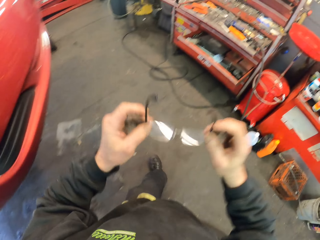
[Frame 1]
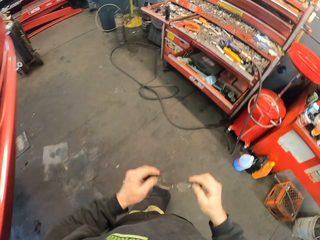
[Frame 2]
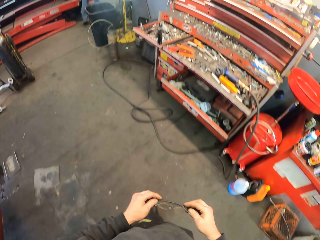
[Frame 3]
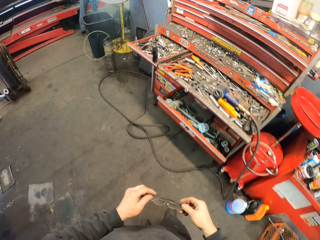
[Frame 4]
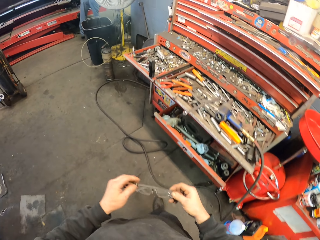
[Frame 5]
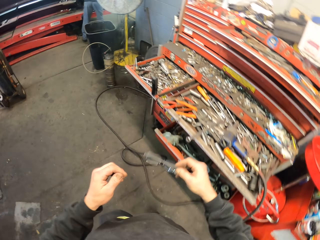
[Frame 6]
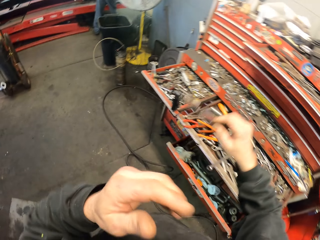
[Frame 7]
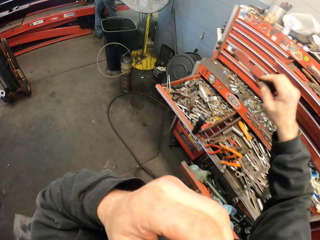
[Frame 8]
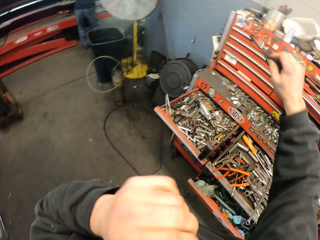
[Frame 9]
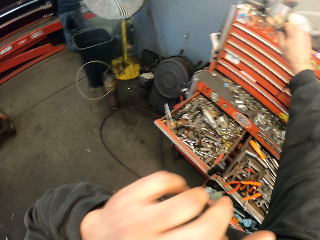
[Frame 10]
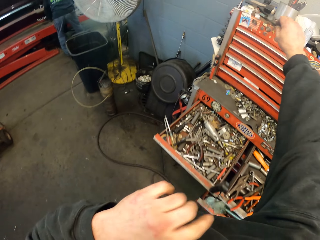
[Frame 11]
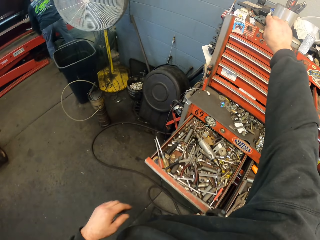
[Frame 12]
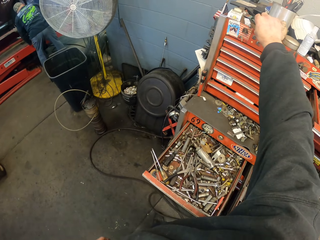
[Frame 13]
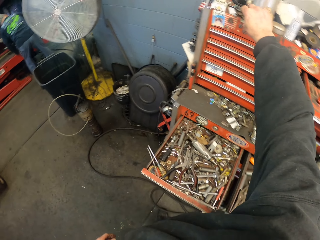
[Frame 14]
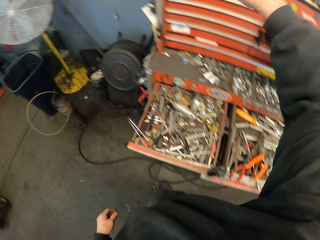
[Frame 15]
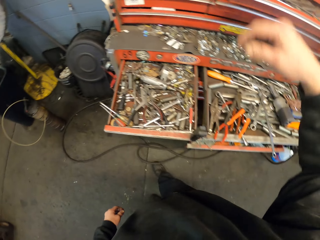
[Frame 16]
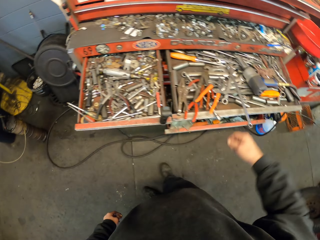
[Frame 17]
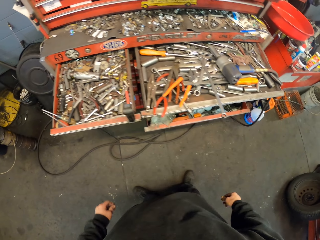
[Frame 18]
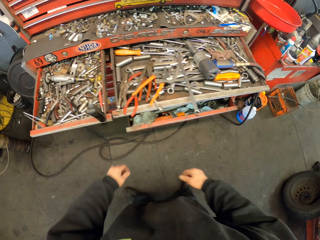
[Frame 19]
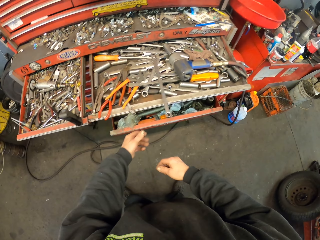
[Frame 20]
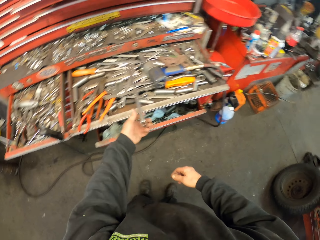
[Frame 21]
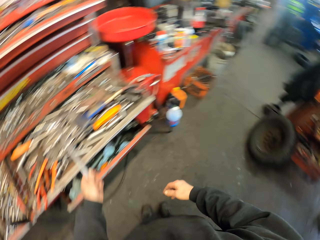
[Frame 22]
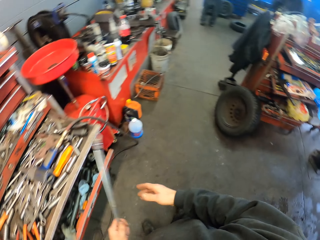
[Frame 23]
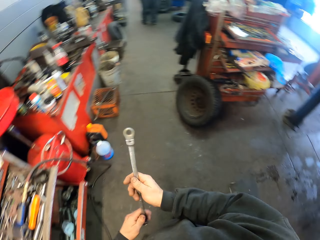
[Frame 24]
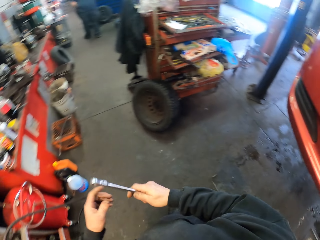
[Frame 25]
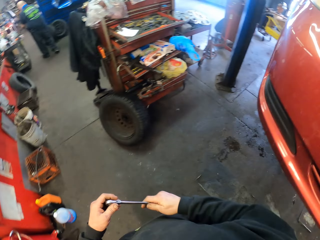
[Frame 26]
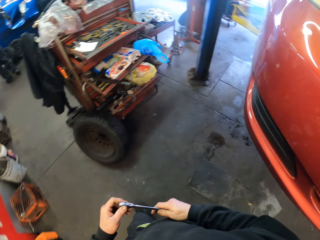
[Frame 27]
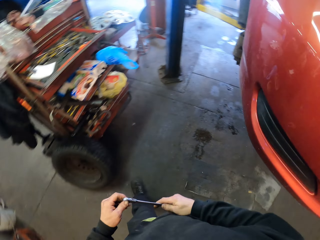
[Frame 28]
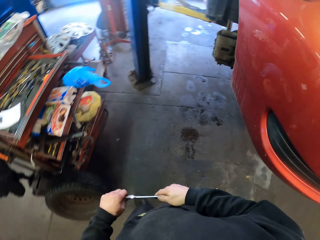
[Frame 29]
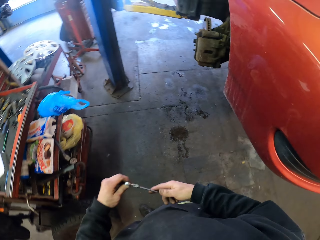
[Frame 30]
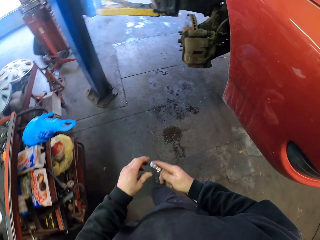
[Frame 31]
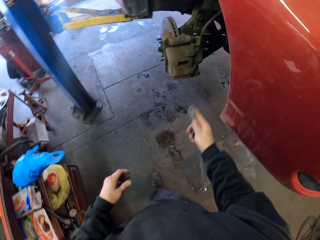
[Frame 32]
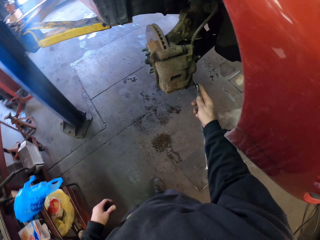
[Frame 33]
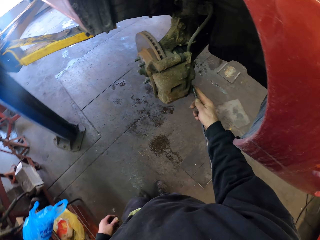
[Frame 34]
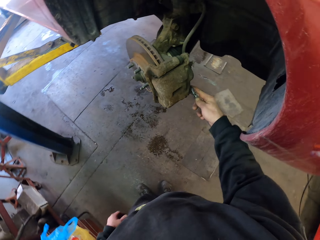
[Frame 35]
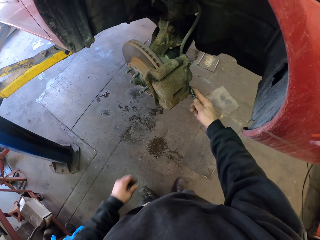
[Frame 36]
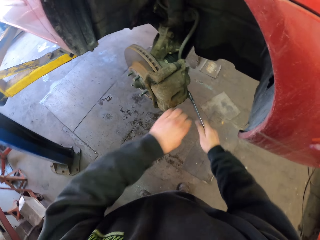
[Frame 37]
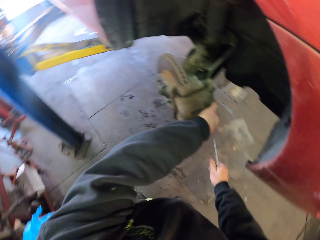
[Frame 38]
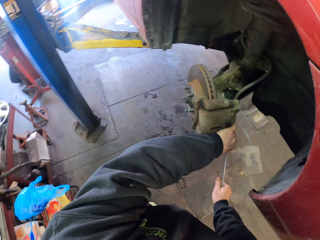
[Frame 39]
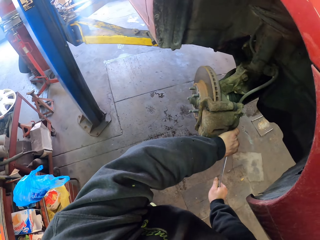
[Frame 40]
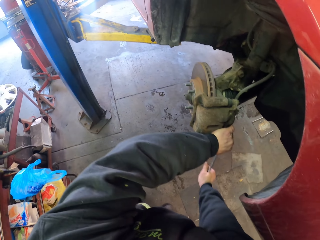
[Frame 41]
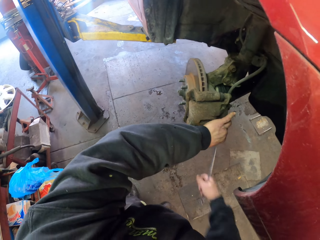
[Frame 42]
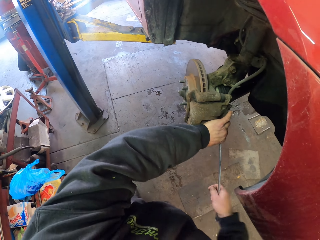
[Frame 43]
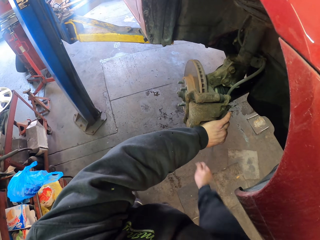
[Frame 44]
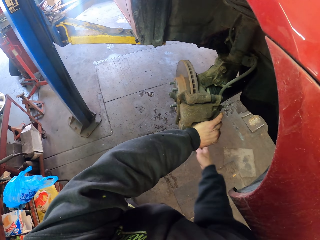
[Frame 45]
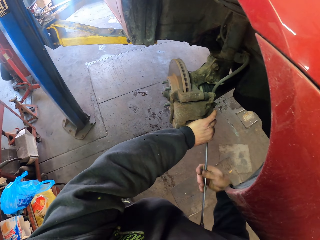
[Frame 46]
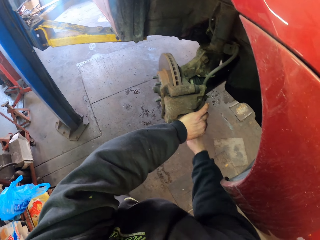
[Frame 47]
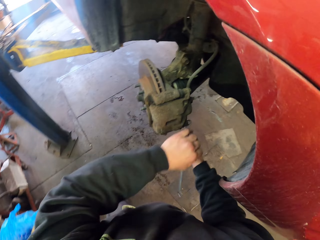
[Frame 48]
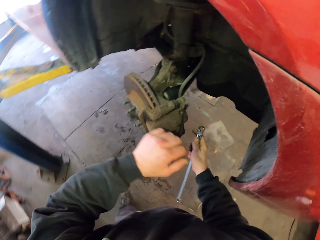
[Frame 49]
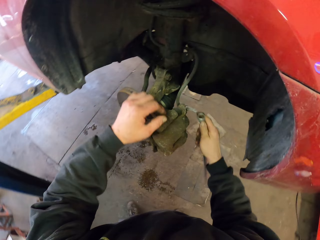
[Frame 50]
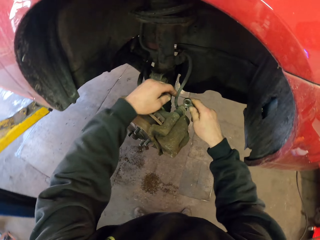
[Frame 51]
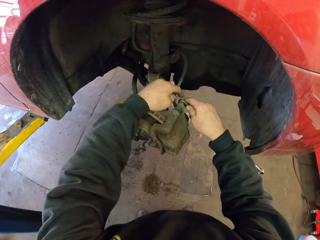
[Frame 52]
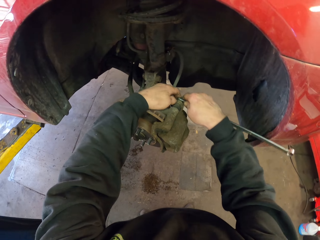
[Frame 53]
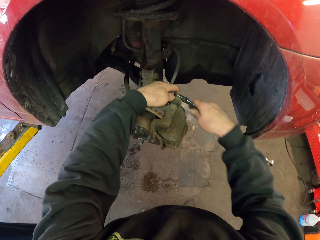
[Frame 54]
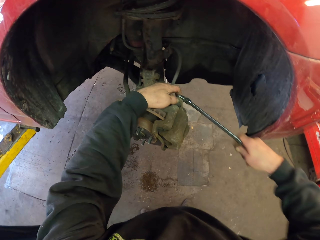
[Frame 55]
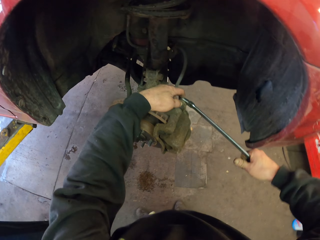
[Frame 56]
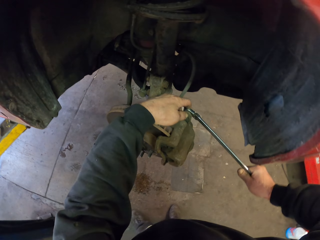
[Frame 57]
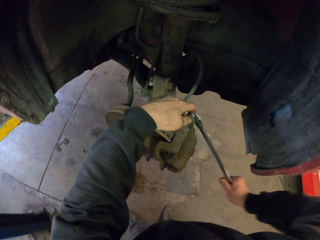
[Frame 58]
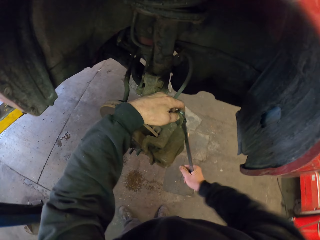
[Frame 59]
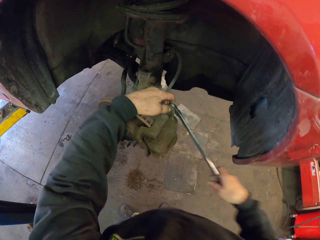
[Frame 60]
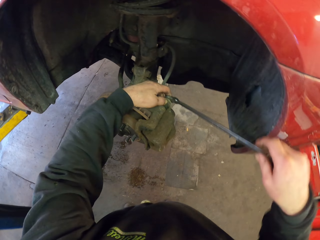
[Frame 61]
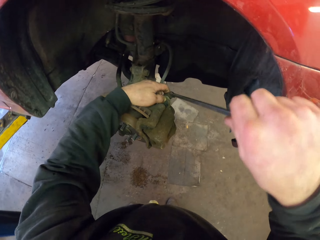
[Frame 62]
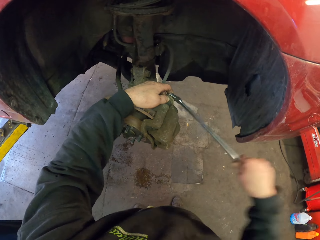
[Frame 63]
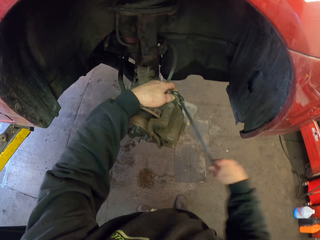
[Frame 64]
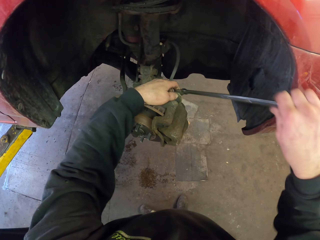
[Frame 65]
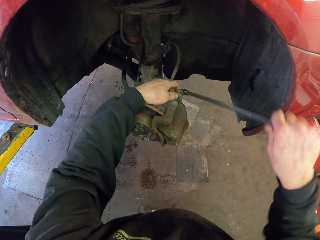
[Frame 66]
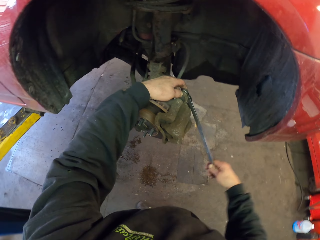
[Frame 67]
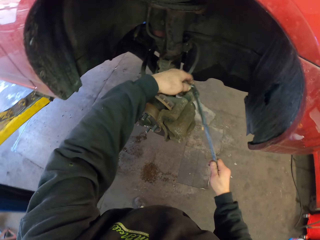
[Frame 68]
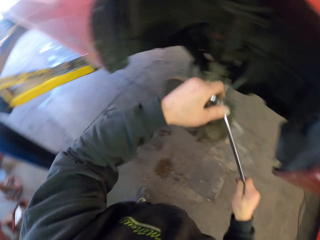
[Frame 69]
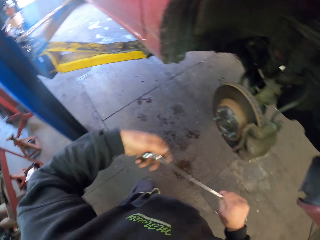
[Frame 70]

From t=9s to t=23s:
The camera wearer holds the specks. They put the speck on the tools. They take the spanner. They walk in the room. They loosen a nut on the vehicle. They adjust a bolt by the spanner. They loosen another nut.

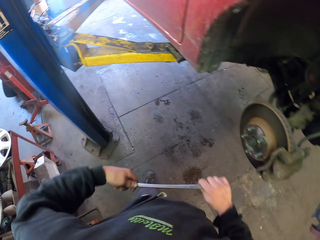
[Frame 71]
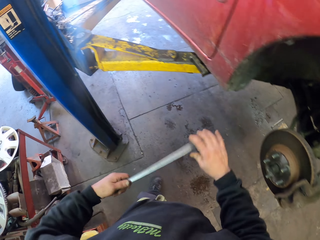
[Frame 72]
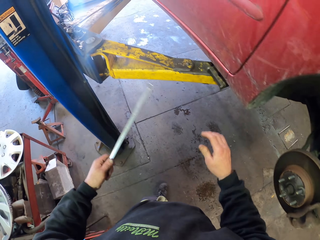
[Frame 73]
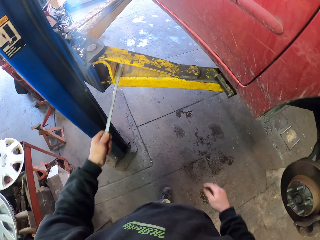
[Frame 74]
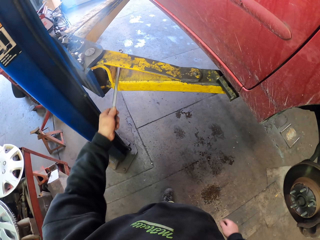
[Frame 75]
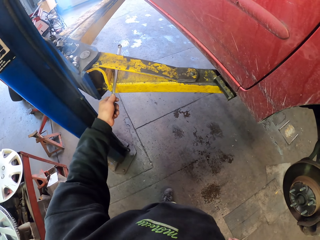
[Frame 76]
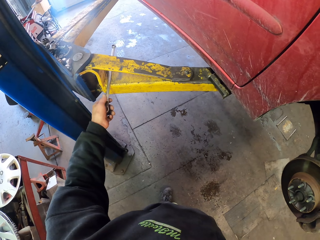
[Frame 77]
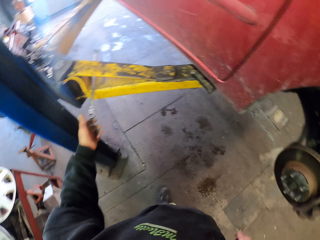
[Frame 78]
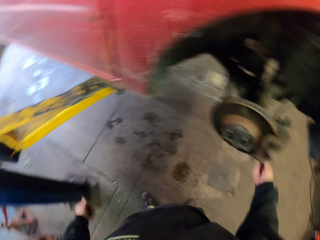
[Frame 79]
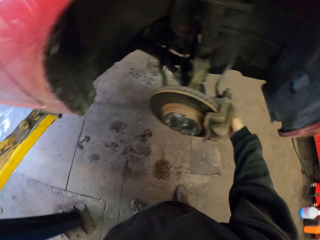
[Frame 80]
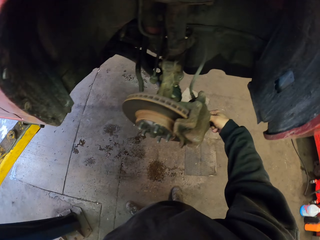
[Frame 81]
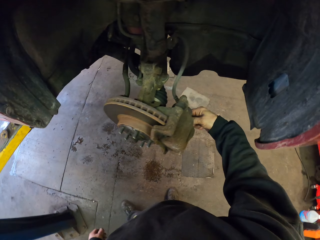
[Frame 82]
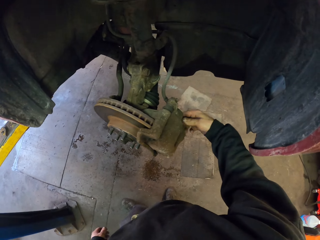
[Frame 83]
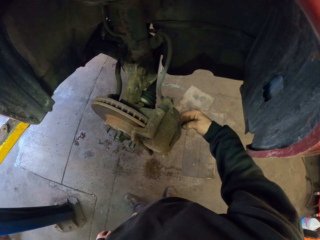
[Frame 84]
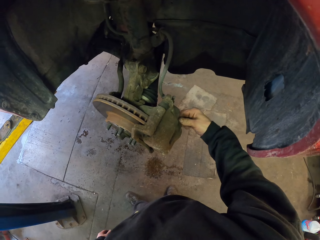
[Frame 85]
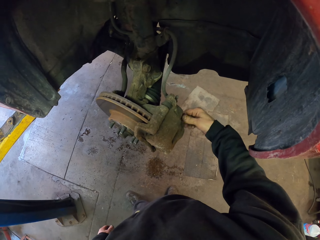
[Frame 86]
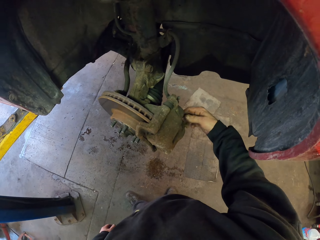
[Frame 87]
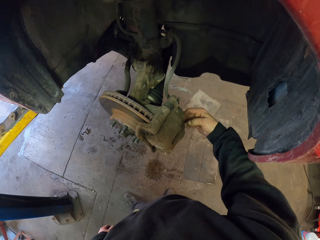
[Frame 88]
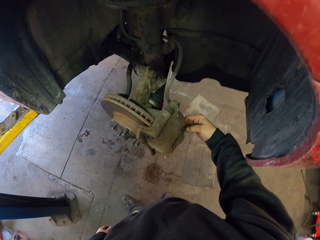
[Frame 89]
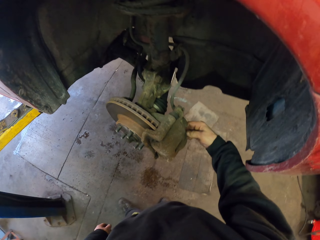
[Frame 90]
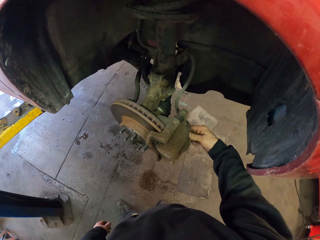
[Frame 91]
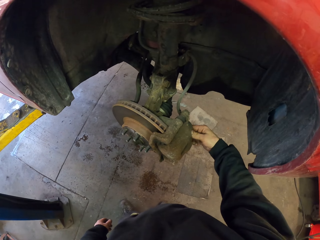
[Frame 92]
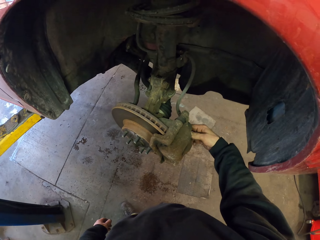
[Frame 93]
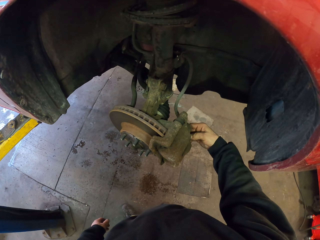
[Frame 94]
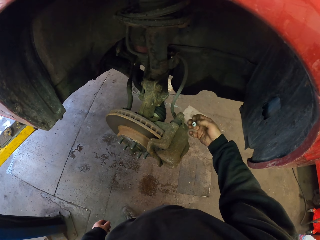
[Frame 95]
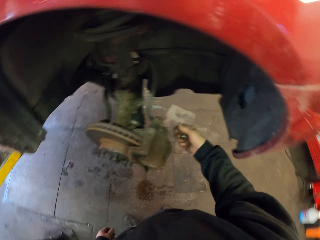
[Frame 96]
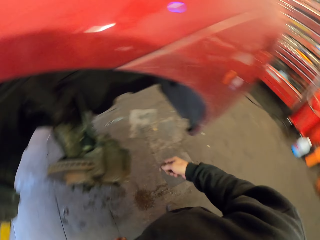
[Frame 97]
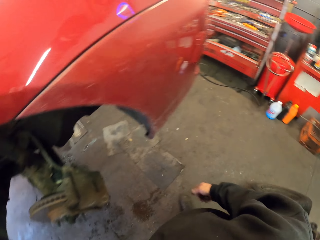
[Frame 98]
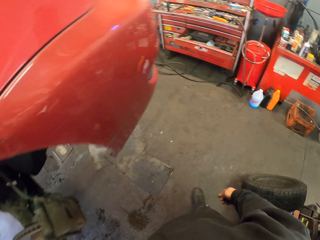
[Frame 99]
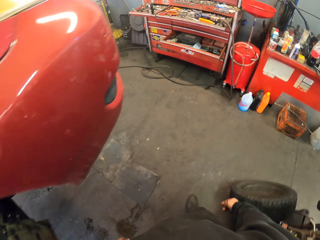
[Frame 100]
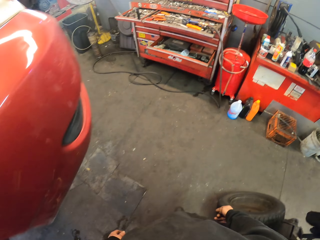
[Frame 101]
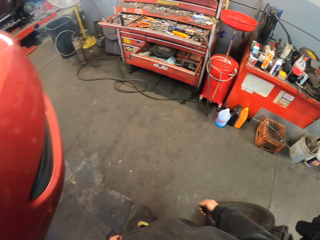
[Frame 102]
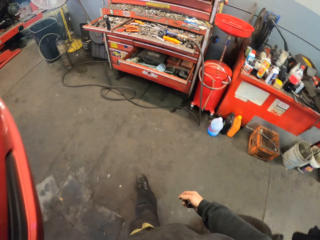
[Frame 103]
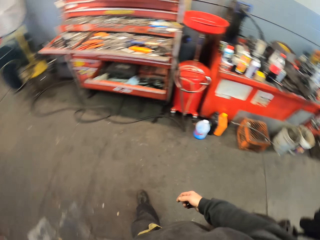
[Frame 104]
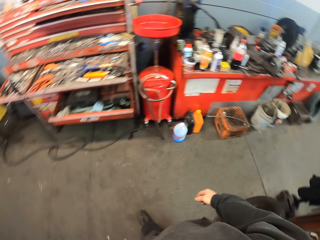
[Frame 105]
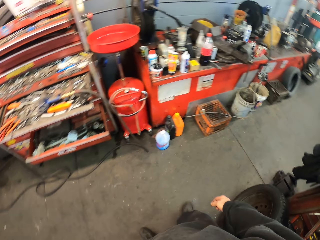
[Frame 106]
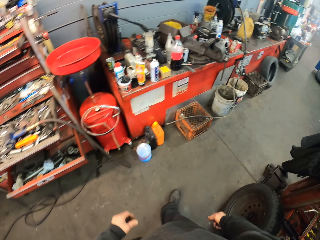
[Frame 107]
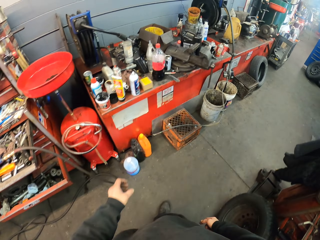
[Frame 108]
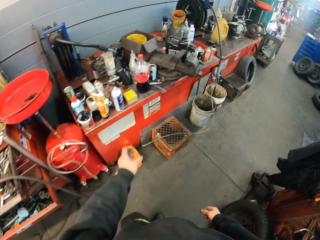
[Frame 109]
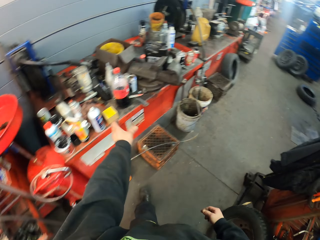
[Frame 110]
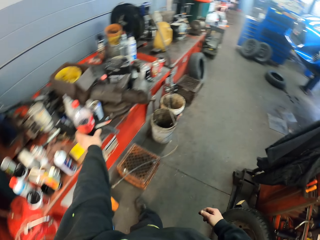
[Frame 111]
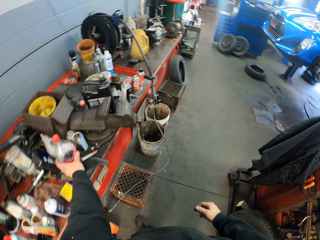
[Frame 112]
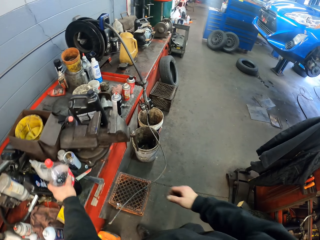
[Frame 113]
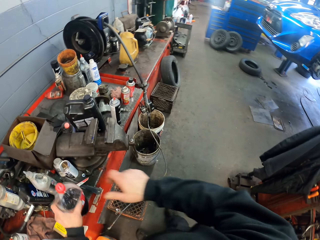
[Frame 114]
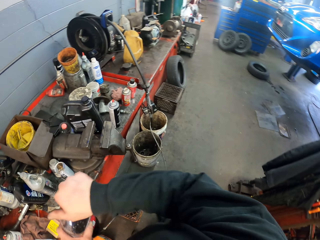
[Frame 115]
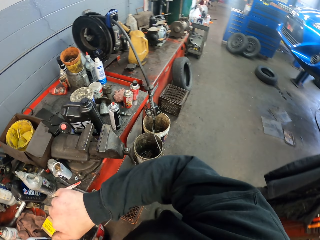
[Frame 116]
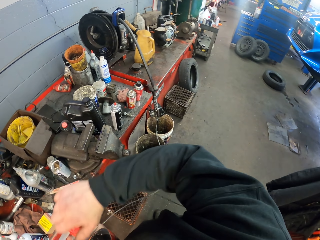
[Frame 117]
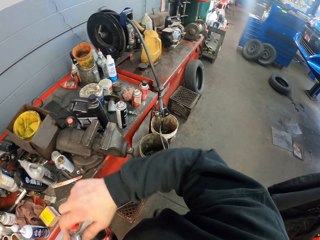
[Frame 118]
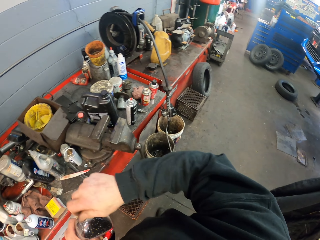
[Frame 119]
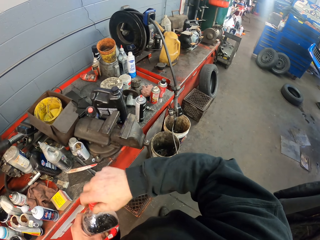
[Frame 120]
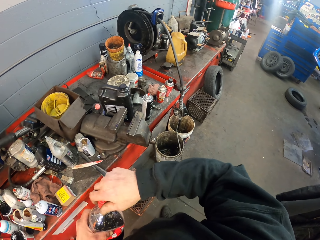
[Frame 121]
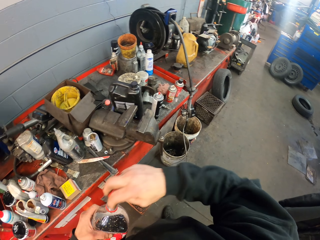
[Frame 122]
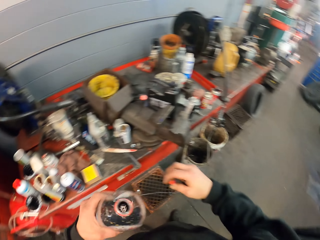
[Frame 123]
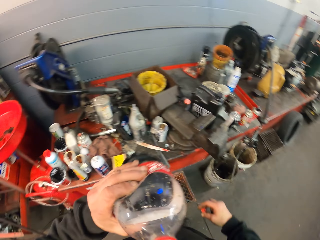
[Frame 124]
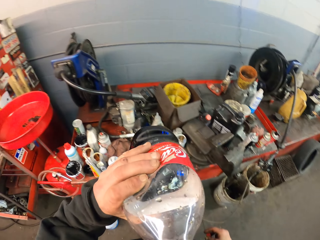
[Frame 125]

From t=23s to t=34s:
The camera wearer puts the spanner on the metal. They loosen the nut with the hand. They remove the bolt by hand. They walk in the room. They pick a bottle of drink. They open the bottle.
